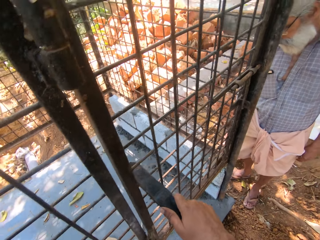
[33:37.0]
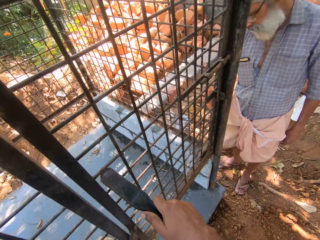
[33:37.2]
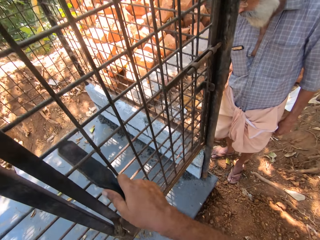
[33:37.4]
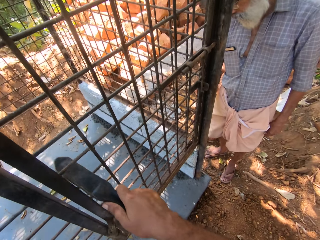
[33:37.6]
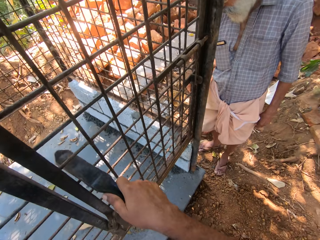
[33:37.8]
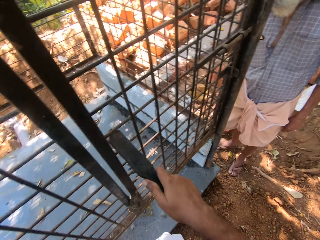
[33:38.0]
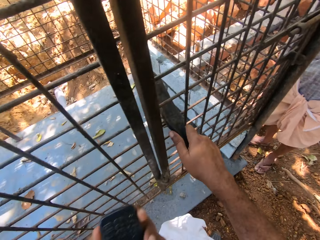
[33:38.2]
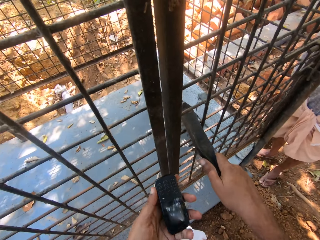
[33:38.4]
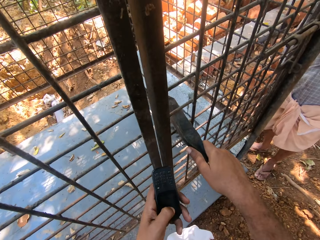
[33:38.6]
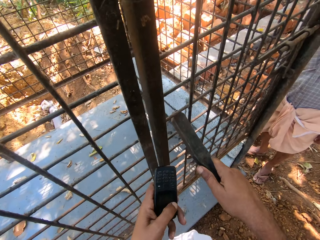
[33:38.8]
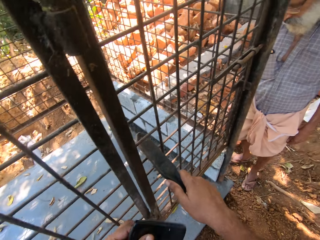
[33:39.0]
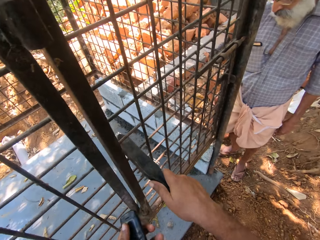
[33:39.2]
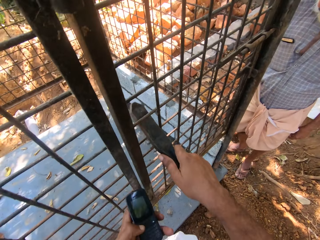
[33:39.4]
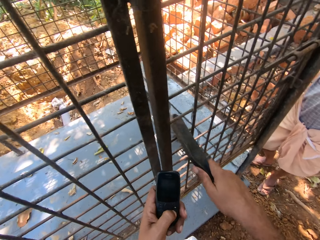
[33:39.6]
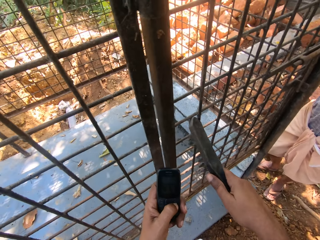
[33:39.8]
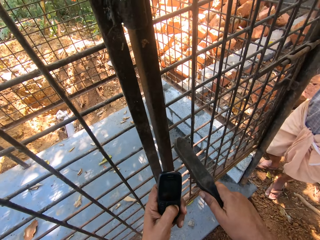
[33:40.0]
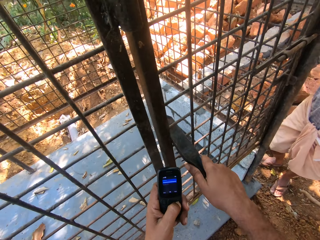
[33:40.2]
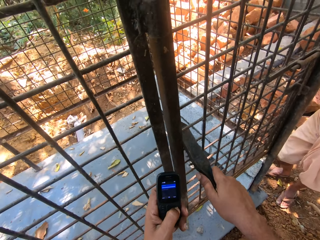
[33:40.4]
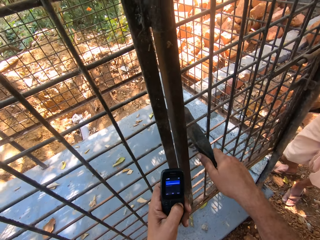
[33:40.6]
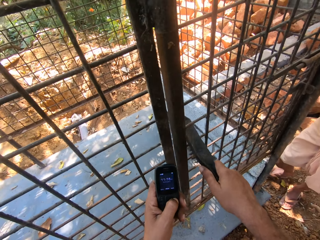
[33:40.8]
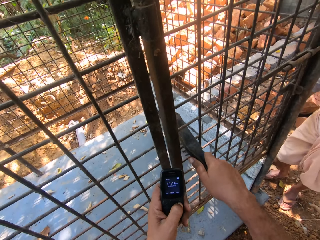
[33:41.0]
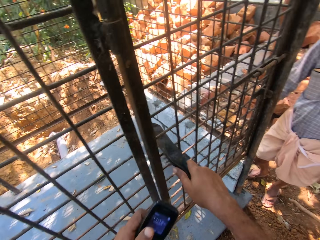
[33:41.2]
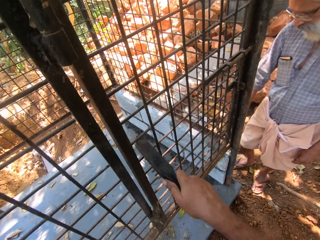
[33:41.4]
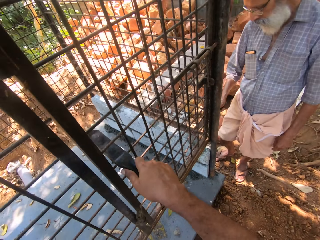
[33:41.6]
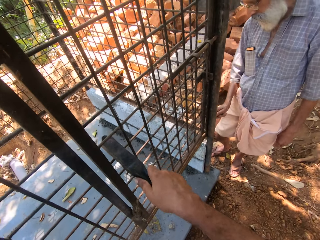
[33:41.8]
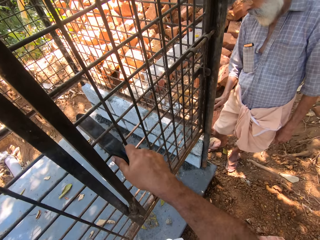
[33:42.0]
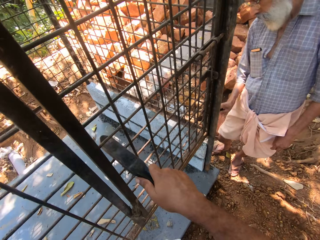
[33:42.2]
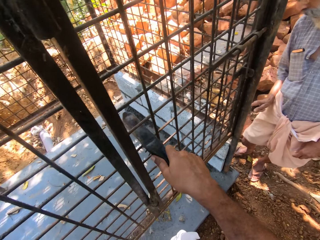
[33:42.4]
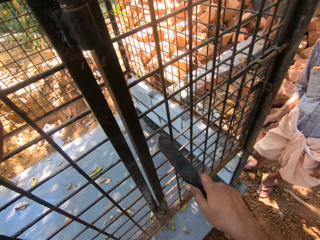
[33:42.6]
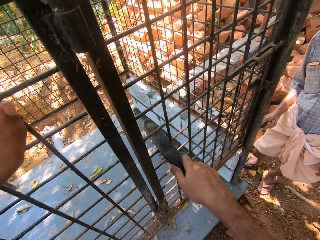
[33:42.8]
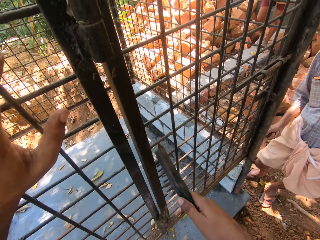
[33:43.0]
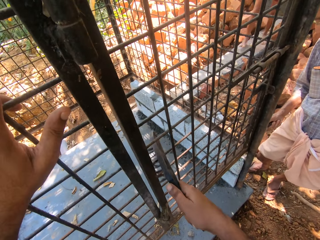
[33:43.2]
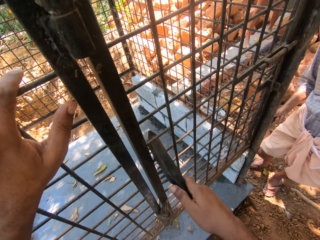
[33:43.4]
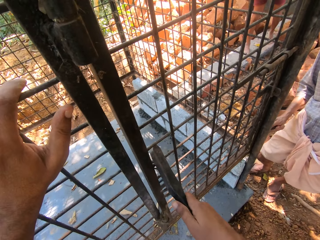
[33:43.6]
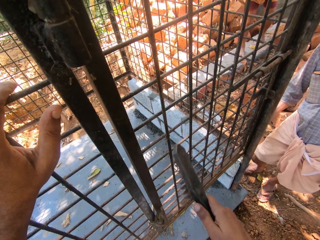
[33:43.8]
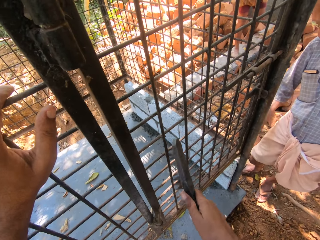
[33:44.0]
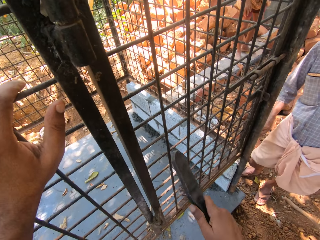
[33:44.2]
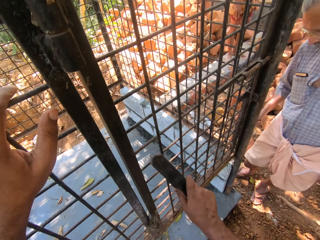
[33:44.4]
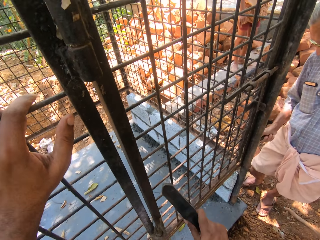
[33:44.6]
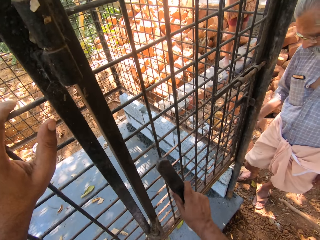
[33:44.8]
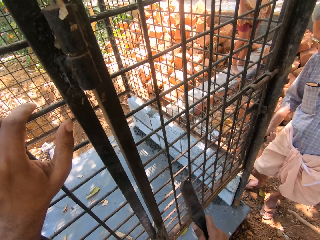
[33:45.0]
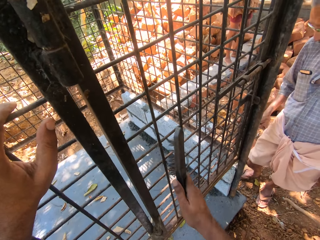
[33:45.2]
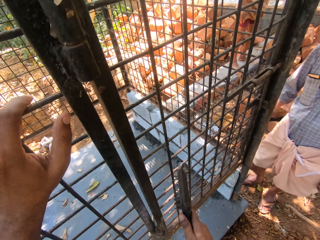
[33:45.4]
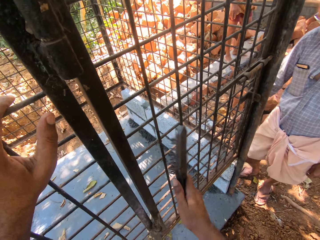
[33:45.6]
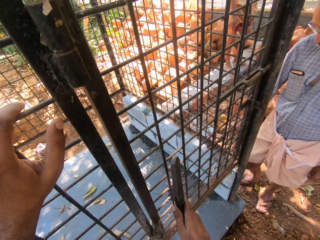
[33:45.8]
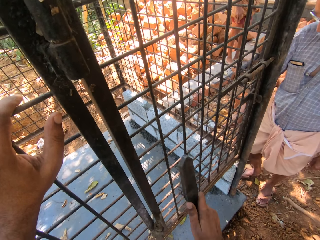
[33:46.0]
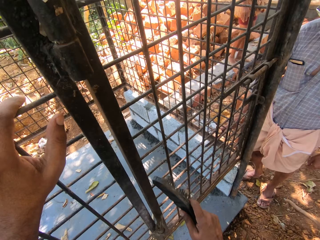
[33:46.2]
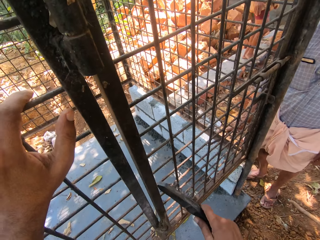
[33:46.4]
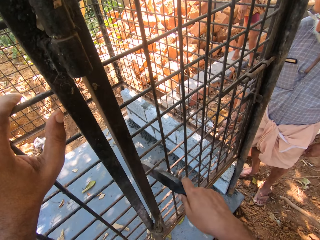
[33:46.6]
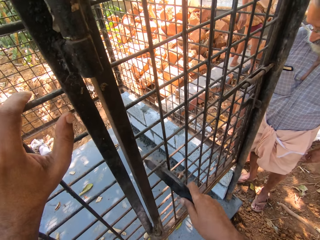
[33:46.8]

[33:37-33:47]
The camera wearer holds the phone with his left hand. He touches the phone with his left hand. He operates the phone. He cleans the wire mesh door with the brush.

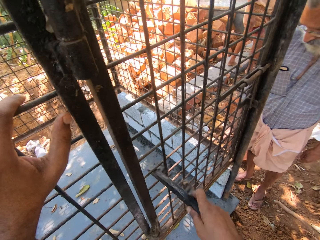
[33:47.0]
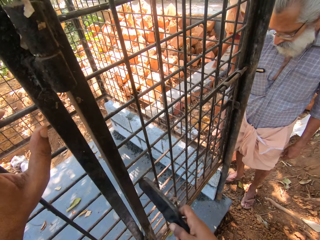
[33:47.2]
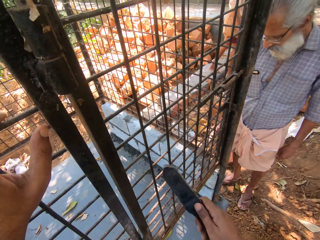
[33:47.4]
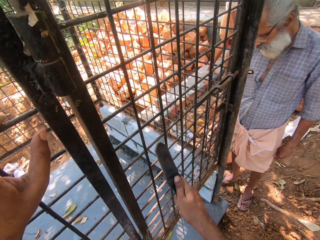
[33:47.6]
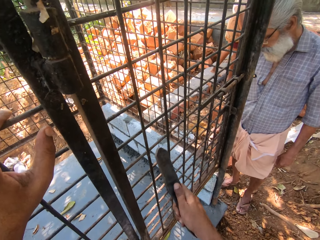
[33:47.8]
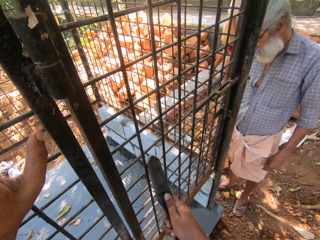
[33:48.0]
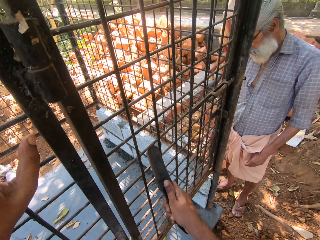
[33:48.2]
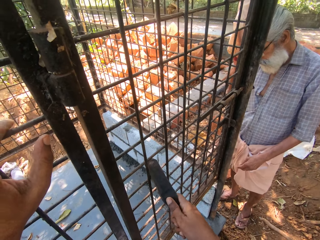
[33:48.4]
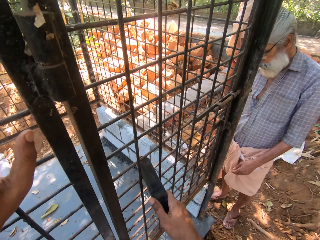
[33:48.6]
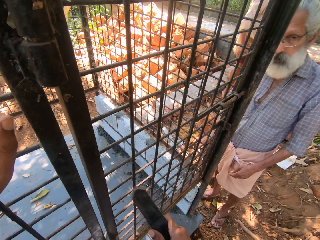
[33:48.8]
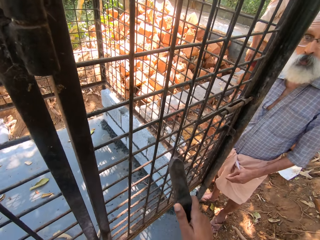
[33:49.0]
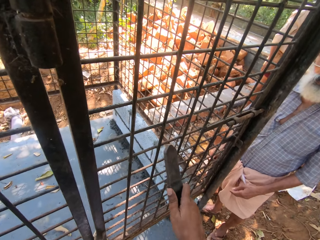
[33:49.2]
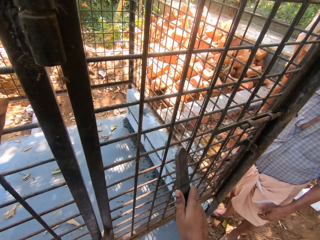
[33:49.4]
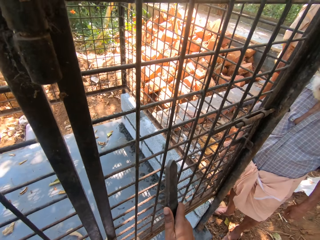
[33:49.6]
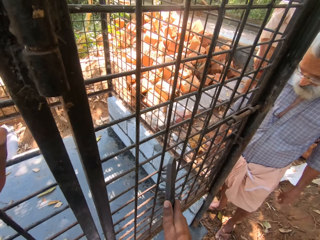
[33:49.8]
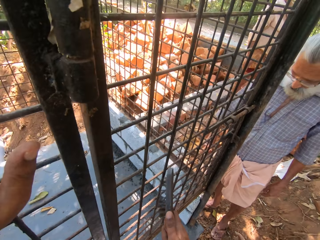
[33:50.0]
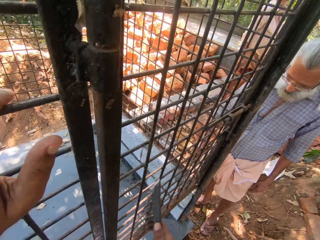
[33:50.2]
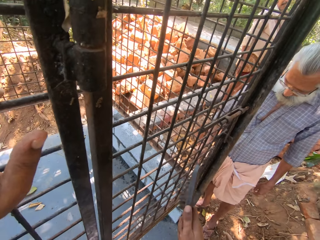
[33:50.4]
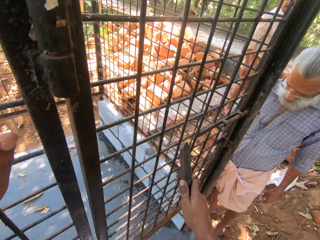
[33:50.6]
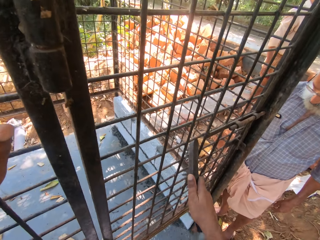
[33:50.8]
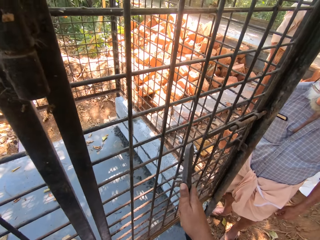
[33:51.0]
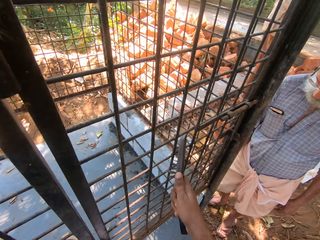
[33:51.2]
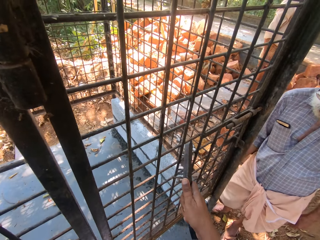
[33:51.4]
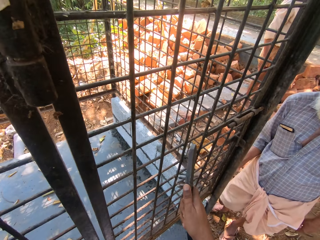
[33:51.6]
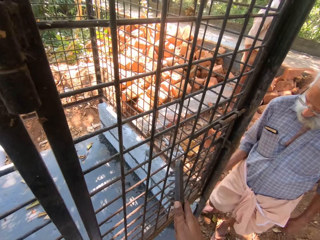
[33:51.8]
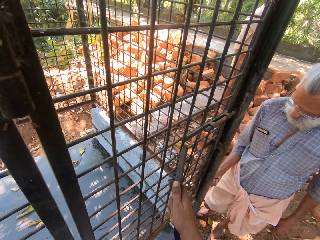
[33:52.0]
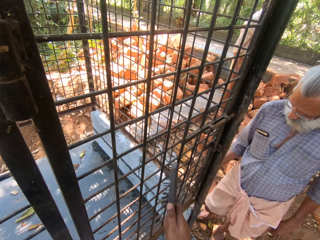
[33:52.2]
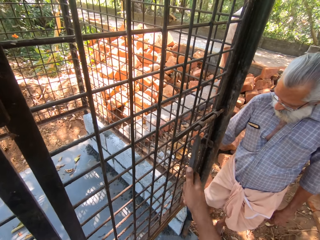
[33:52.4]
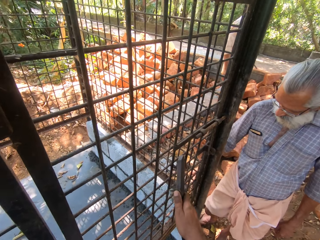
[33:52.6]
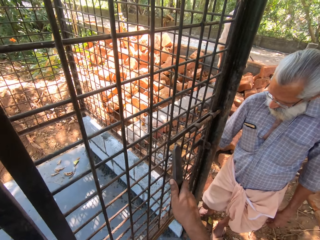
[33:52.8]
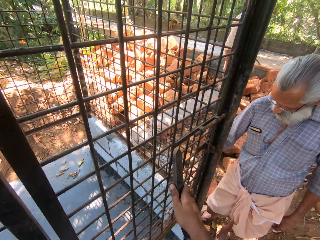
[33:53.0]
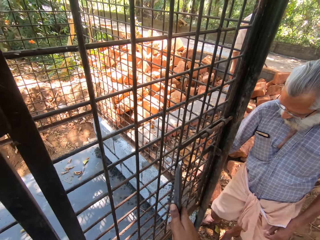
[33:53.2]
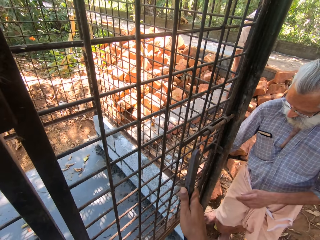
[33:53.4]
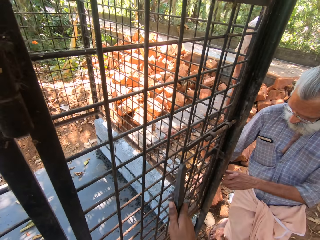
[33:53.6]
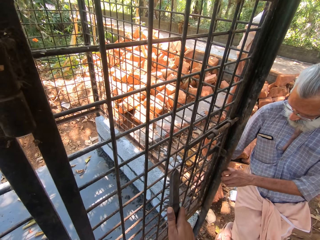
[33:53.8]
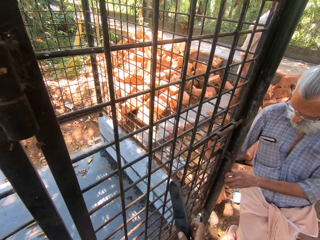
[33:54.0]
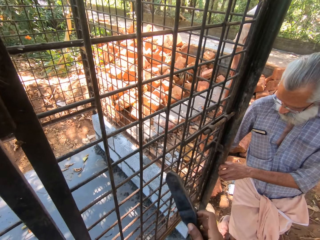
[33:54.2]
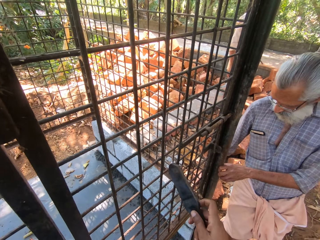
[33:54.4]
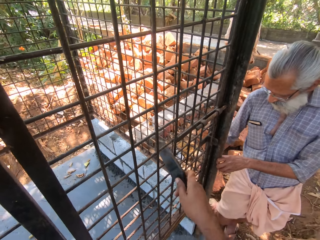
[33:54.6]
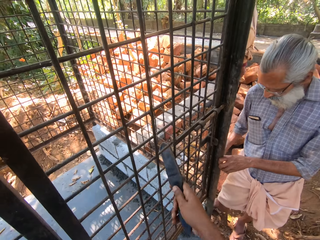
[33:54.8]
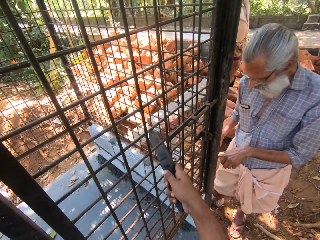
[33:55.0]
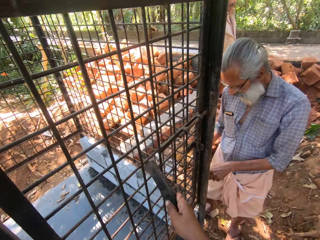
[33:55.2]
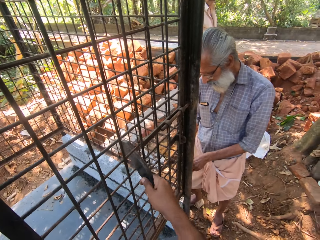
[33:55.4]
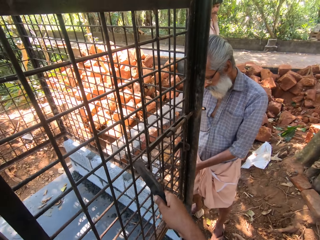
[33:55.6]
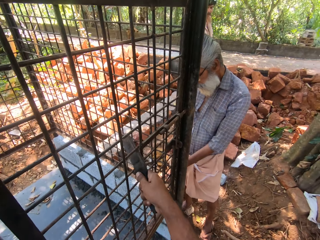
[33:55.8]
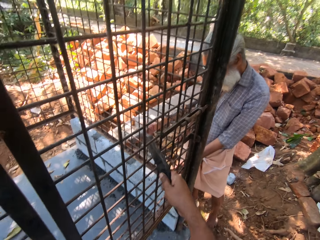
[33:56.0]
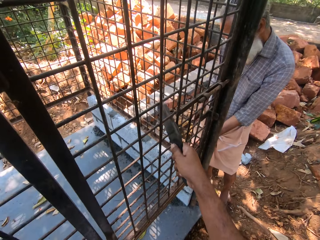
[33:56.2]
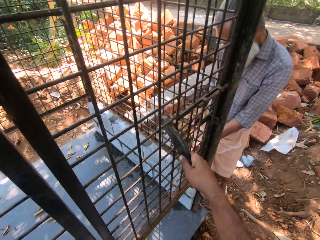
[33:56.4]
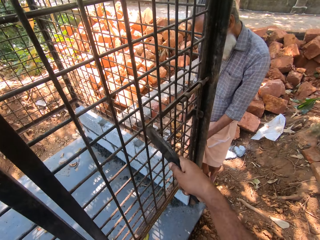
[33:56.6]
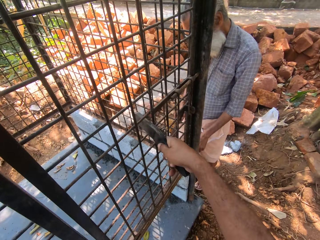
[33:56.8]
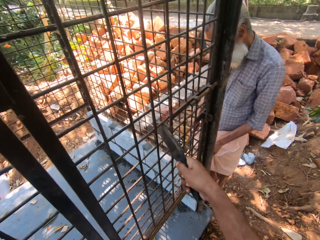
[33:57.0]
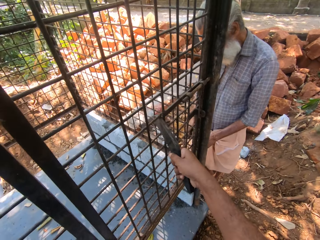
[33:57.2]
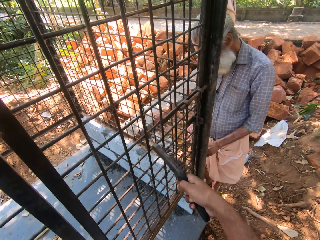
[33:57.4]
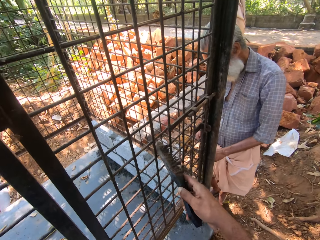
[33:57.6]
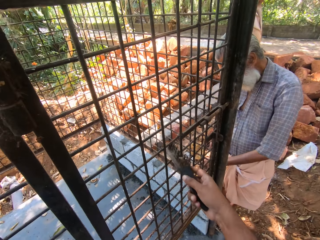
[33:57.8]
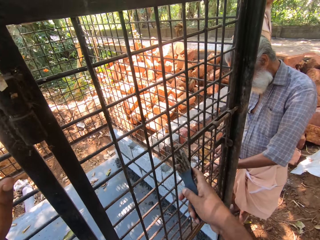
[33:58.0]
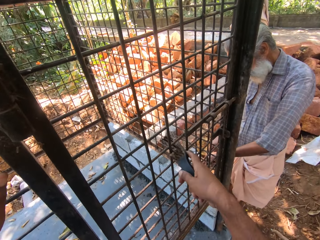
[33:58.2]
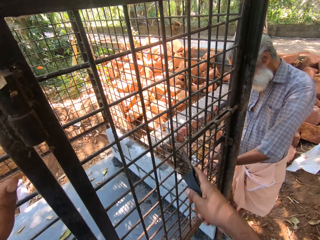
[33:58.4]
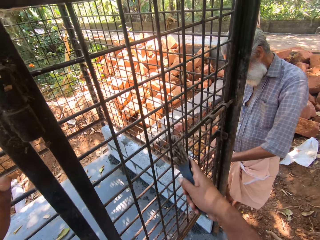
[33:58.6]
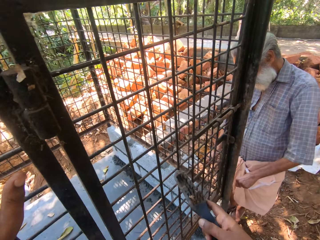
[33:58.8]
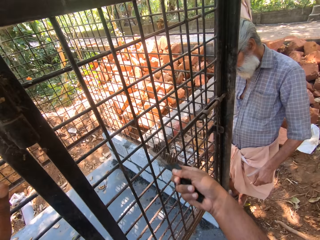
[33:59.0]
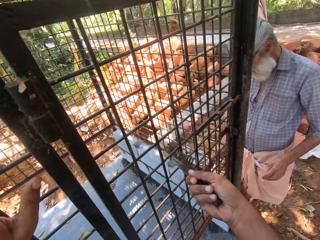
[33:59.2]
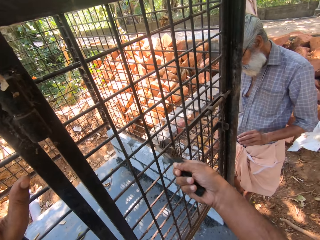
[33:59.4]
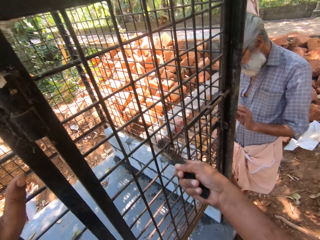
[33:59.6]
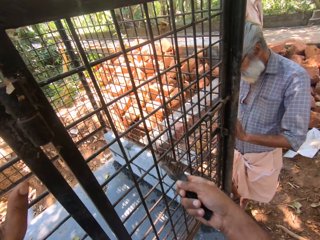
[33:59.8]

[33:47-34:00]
The camera wearer converses with a person. They clean the wire mesh door with the brush.
